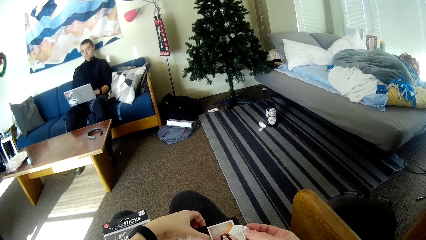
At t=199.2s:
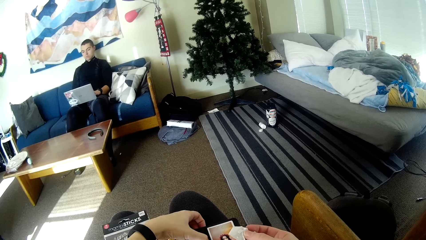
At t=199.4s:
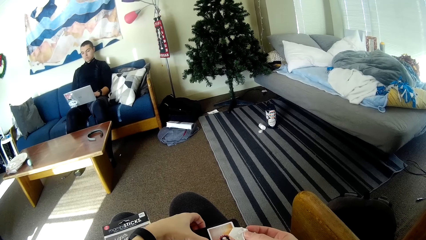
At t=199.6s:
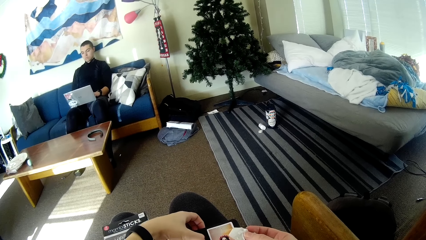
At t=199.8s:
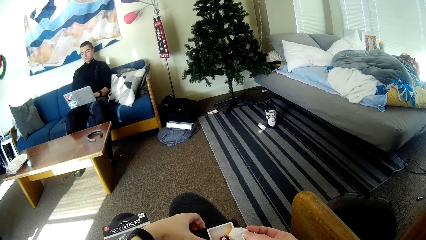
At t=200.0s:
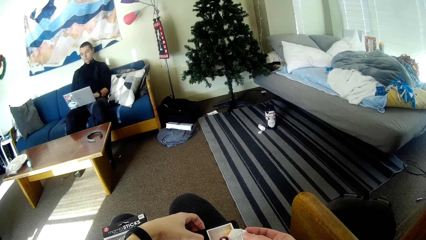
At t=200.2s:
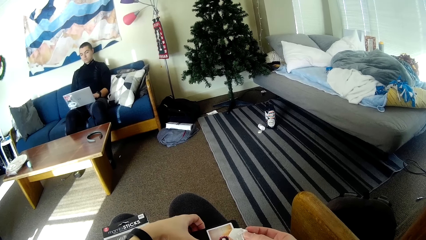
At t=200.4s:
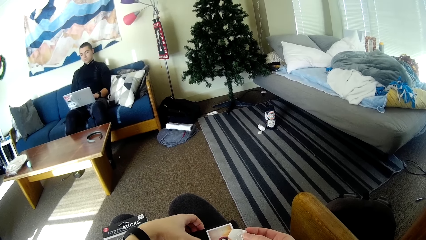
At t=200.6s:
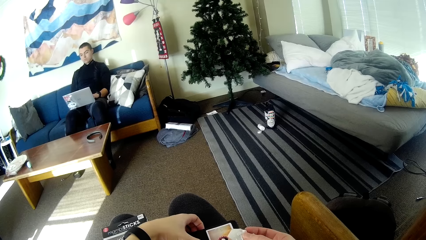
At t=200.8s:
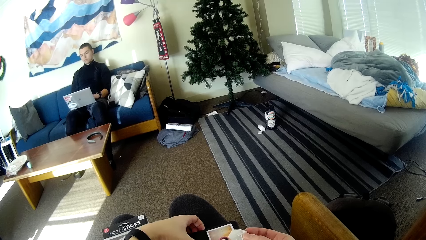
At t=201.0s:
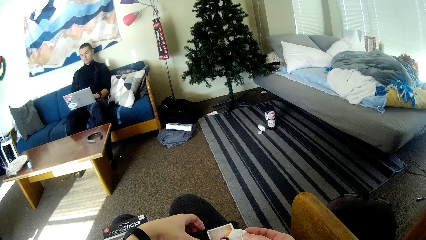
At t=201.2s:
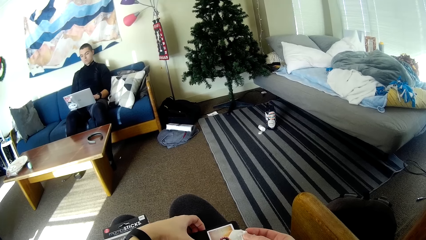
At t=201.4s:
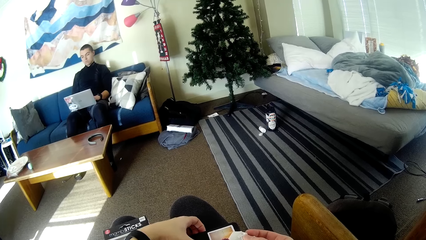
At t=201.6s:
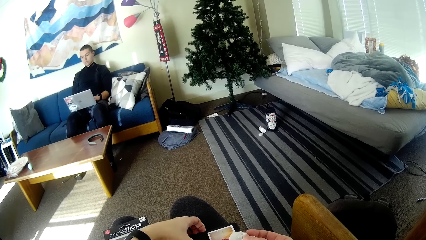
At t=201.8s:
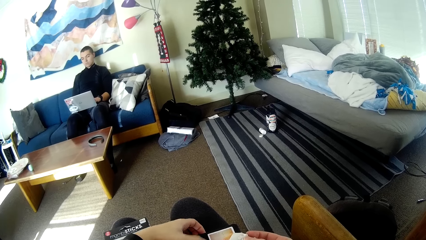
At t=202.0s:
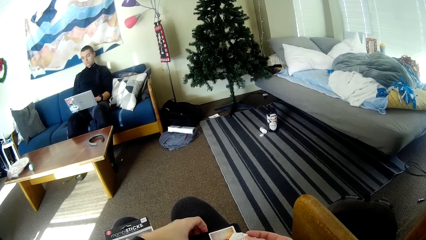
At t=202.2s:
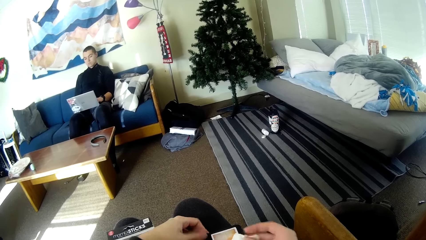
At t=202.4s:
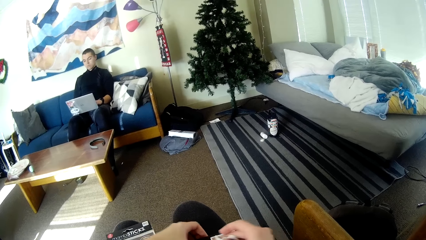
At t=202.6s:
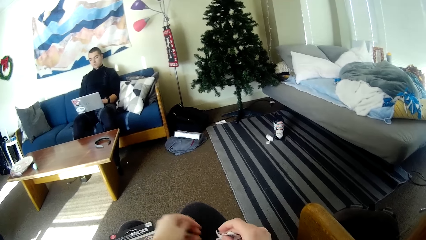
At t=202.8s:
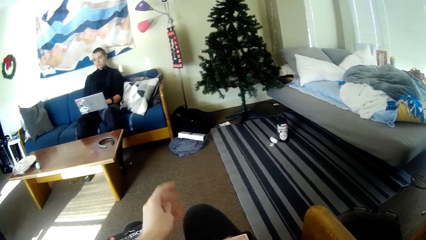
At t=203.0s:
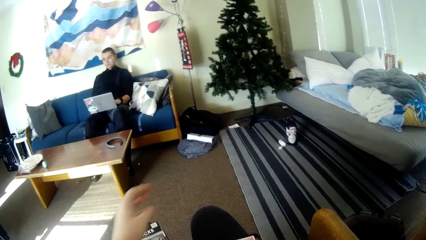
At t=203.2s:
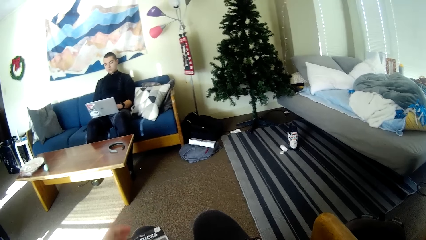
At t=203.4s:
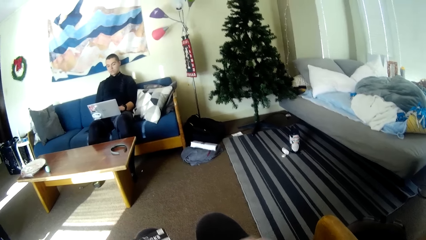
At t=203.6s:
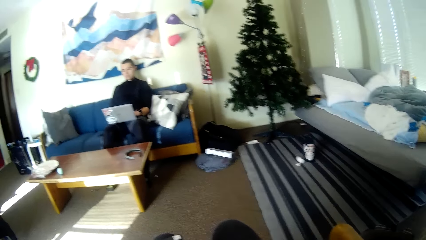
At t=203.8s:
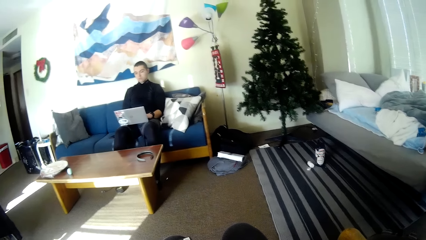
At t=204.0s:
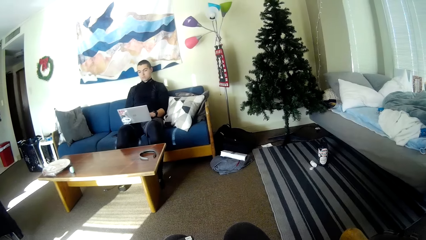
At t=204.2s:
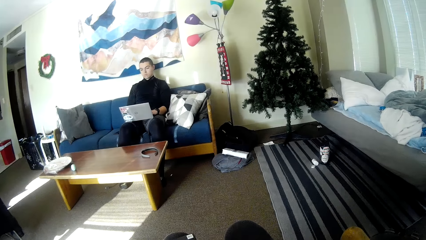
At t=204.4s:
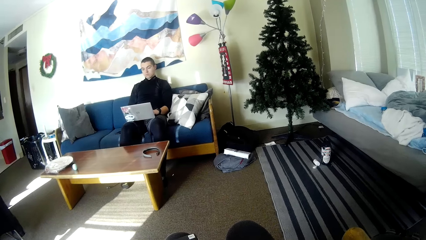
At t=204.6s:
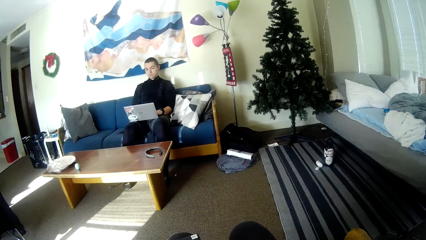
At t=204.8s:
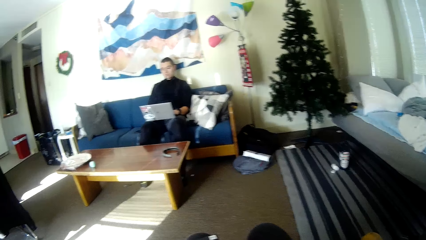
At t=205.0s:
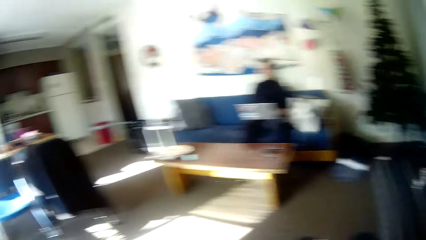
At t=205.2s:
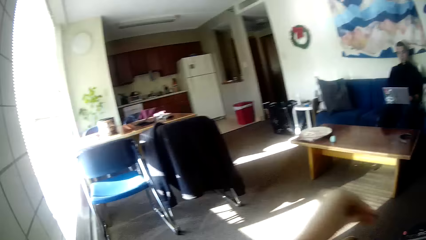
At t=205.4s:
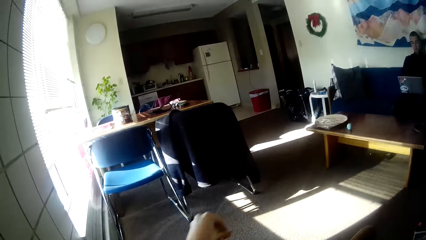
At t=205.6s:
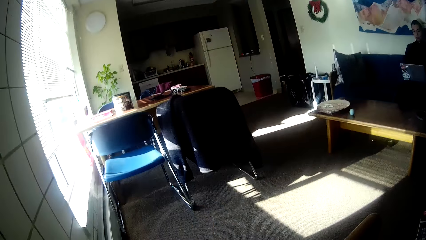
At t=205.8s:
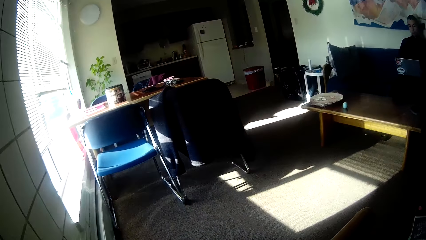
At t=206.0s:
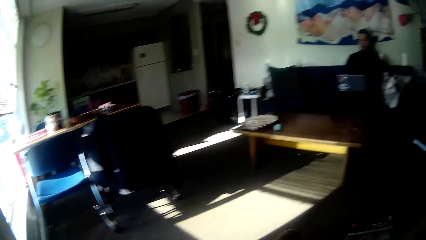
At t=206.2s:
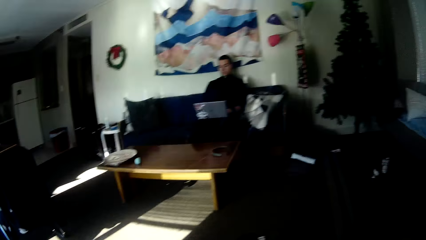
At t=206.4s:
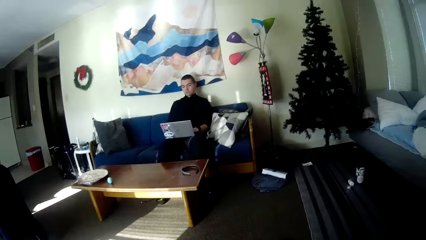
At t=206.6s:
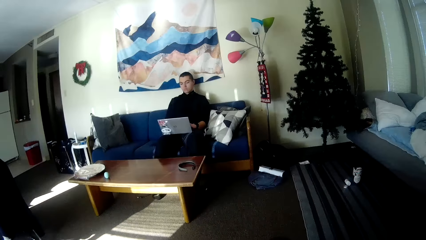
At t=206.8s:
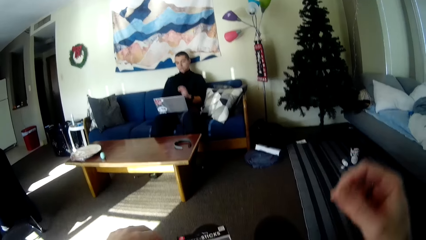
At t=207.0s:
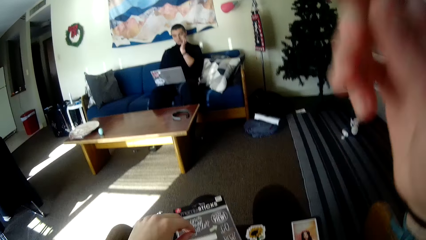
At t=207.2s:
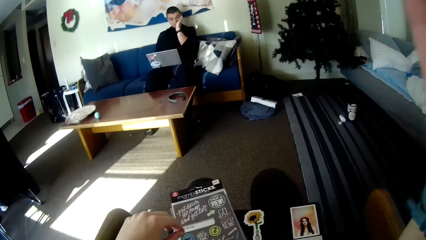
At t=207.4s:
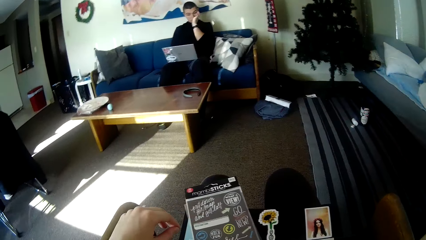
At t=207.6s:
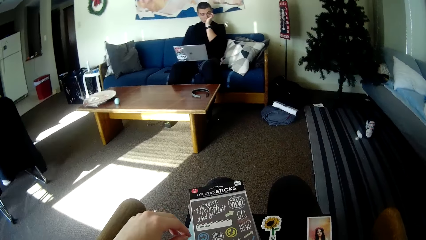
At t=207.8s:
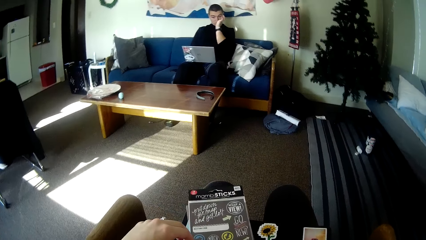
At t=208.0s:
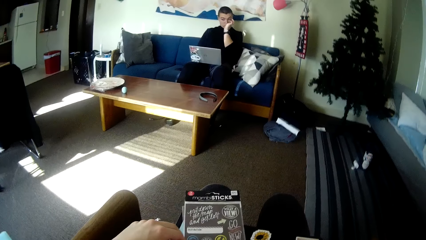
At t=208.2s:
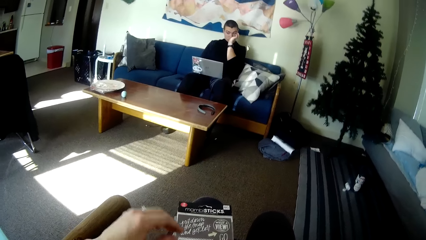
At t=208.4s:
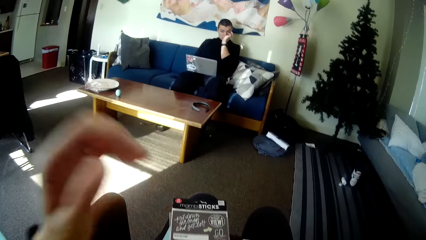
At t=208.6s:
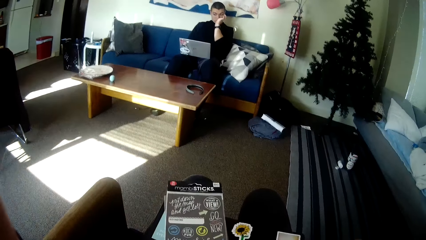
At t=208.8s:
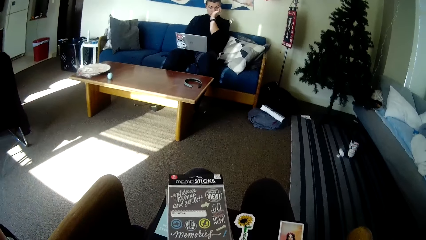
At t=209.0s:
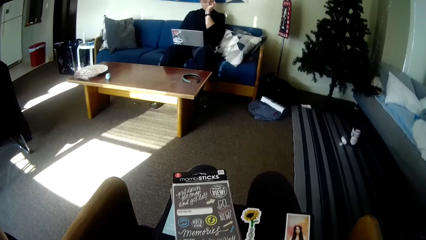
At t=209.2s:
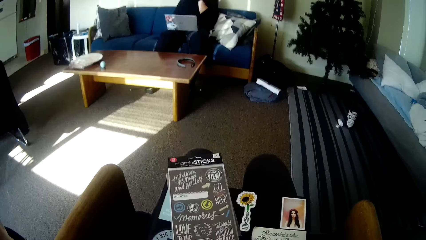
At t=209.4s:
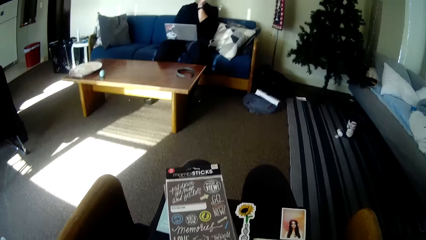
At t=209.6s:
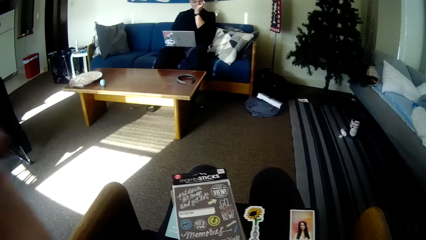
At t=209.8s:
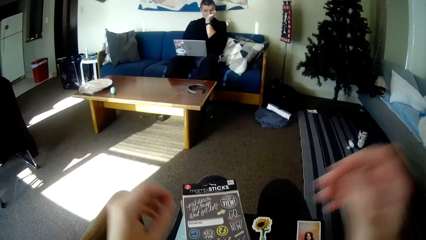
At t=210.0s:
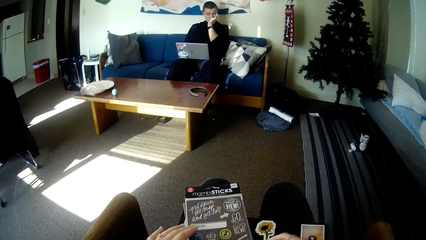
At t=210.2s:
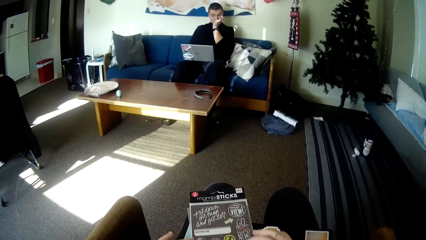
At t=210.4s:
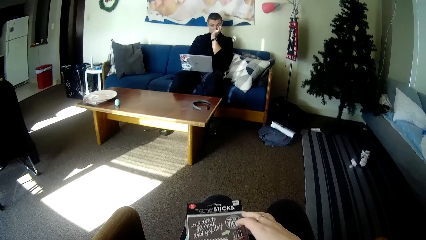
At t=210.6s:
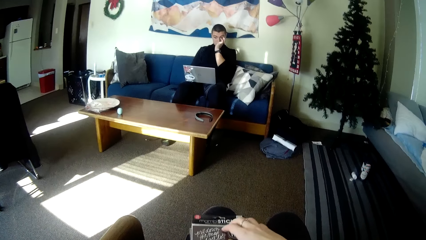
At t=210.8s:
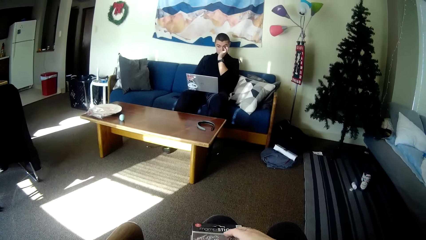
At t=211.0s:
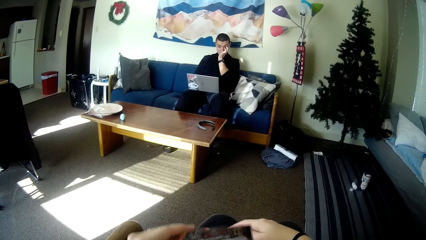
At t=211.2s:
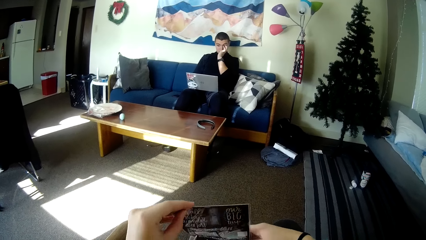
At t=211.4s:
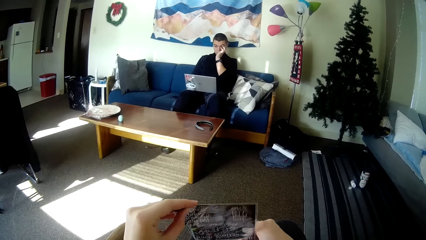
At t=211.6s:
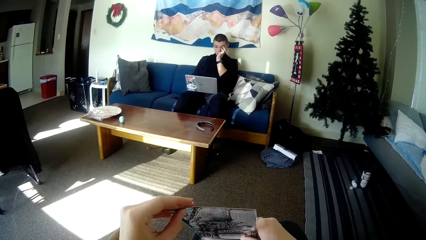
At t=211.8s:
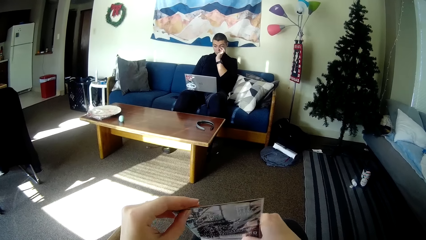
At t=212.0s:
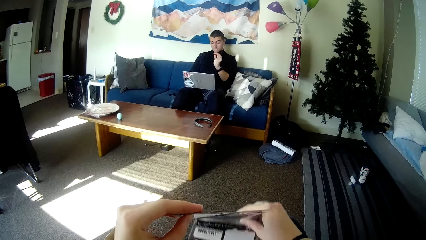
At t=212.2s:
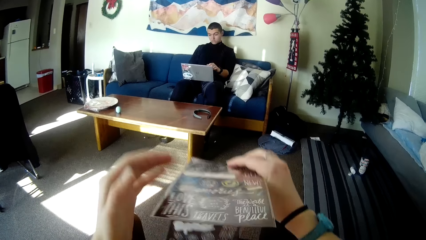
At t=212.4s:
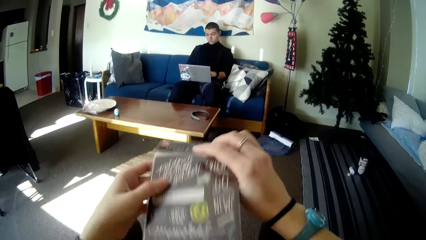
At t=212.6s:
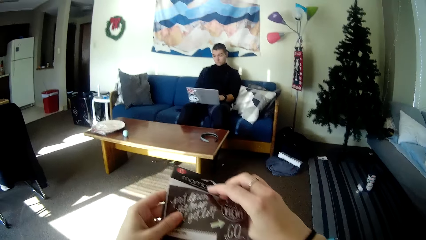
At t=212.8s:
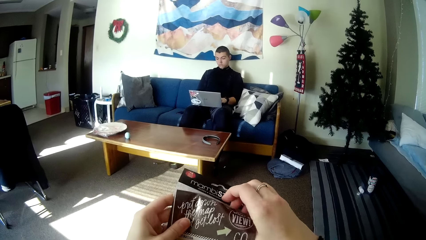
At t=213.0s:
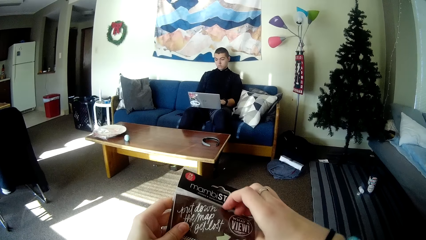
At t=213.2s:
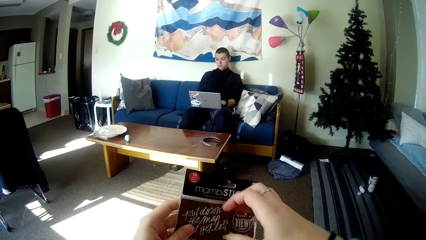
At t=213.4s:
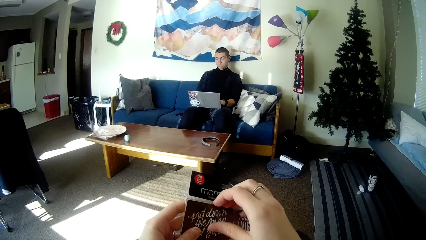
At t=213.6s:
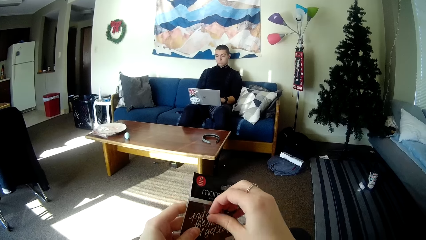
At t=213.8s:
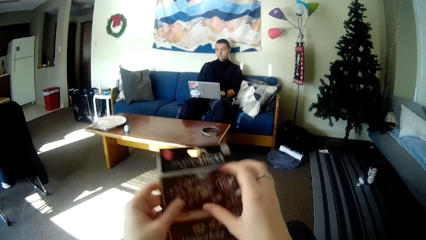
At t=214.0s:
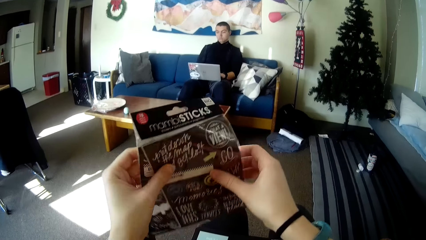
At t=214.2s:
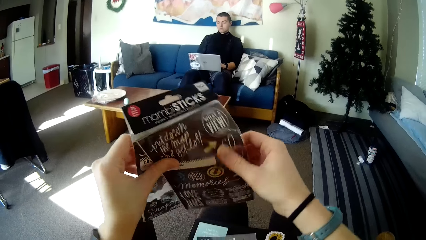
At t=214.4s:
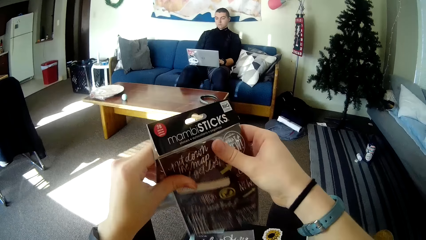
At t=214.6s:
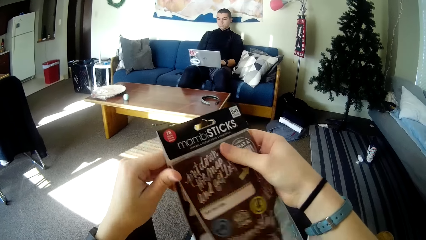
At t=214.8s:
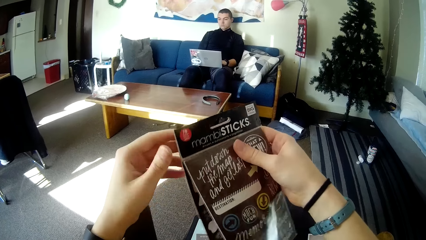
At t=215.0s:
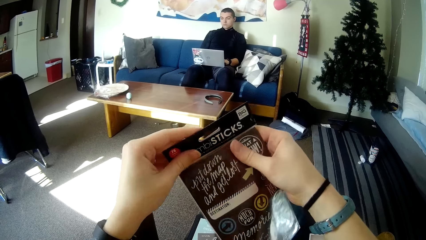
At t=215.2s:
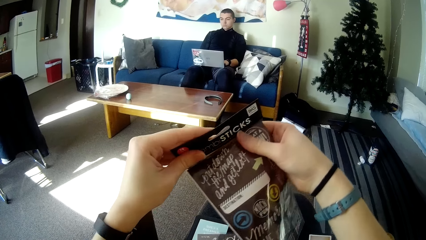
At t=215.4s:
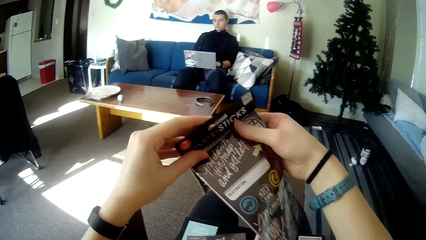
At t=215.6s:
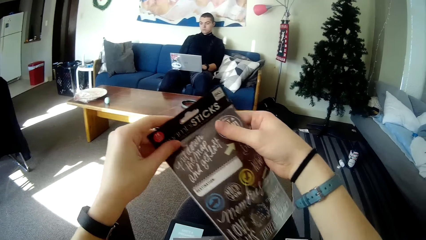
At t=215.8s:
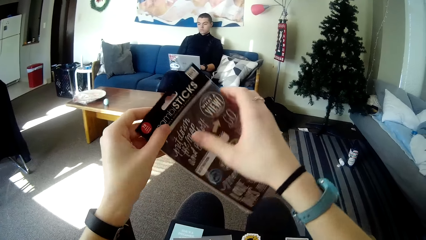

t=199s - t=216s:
The camera wearer looks around the room. She raises her hands towards her face and drops her hands from her face. She picks up the two sticker sheets on her lap.
